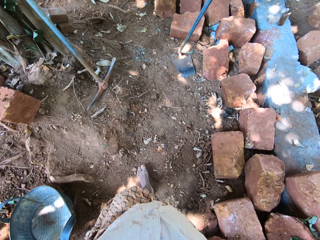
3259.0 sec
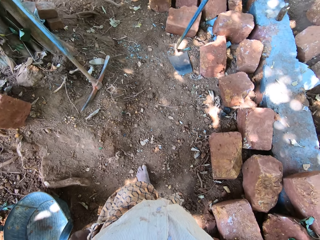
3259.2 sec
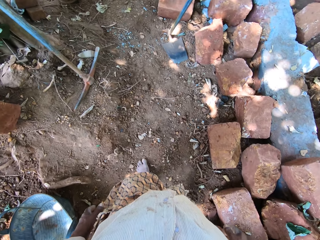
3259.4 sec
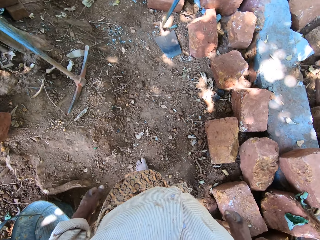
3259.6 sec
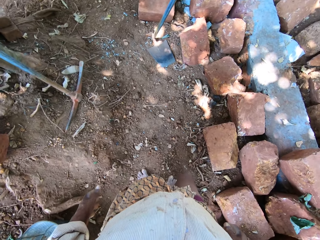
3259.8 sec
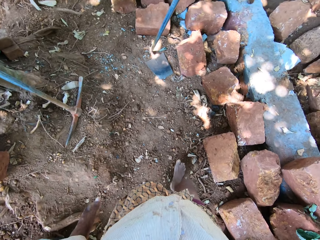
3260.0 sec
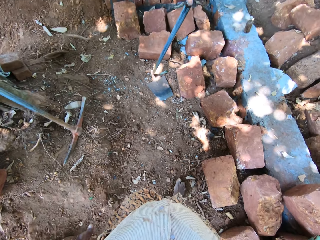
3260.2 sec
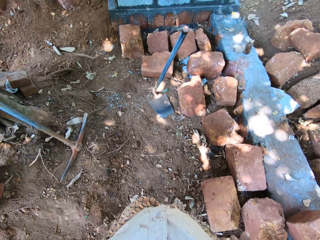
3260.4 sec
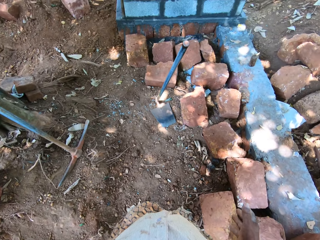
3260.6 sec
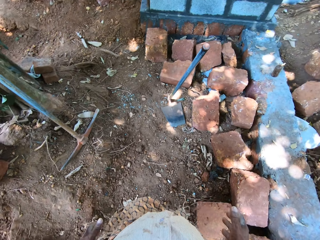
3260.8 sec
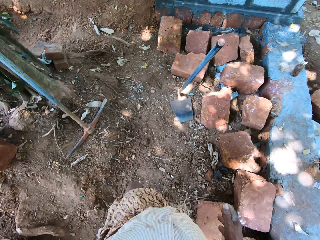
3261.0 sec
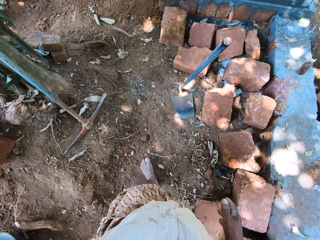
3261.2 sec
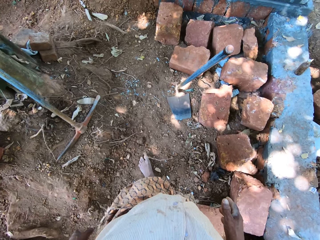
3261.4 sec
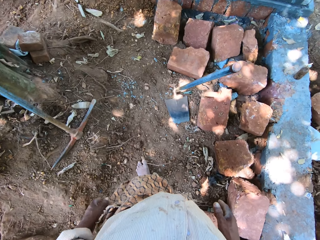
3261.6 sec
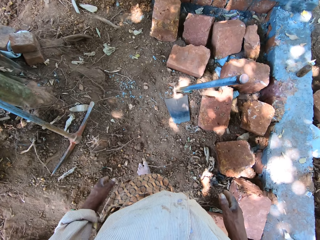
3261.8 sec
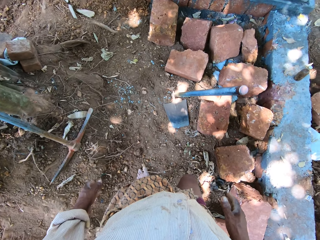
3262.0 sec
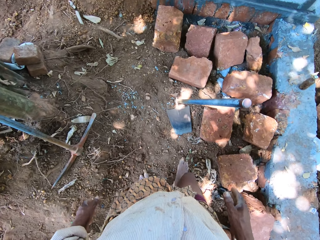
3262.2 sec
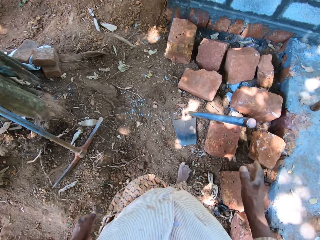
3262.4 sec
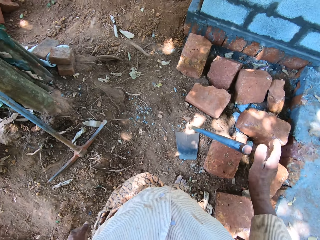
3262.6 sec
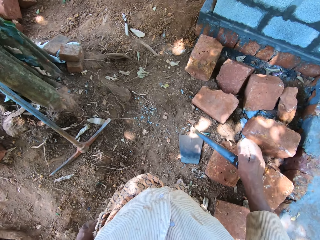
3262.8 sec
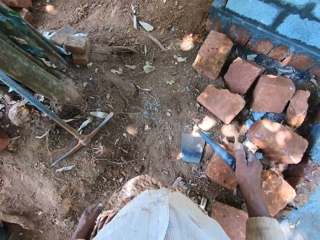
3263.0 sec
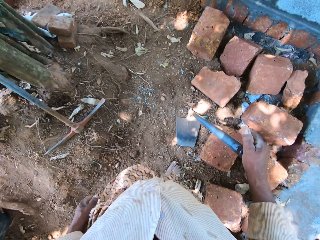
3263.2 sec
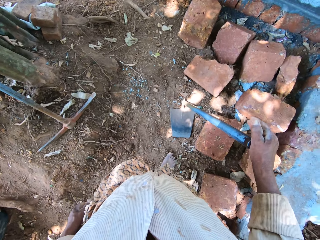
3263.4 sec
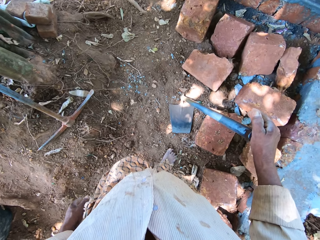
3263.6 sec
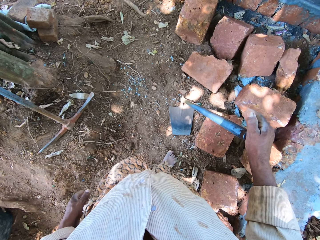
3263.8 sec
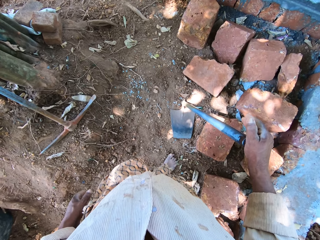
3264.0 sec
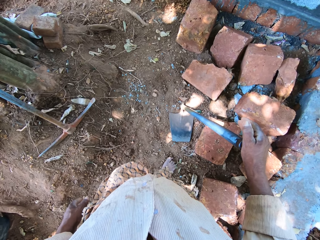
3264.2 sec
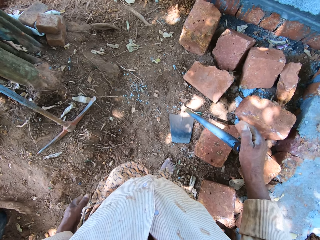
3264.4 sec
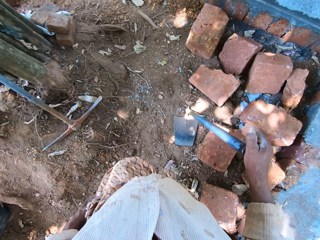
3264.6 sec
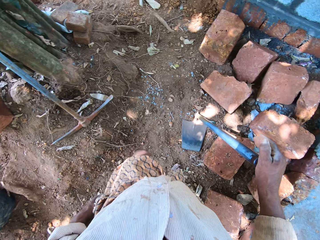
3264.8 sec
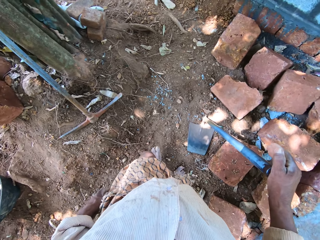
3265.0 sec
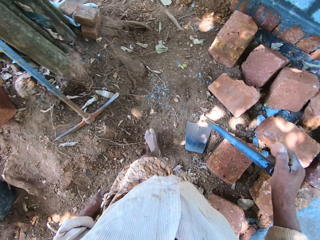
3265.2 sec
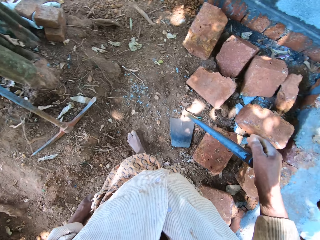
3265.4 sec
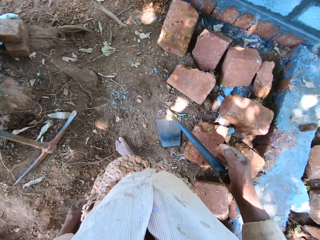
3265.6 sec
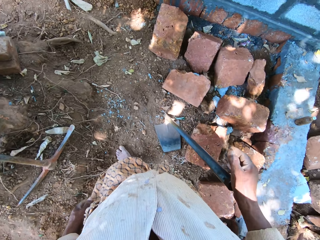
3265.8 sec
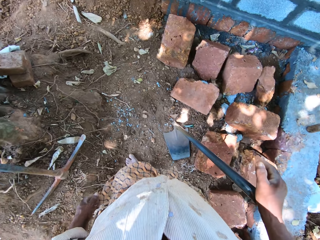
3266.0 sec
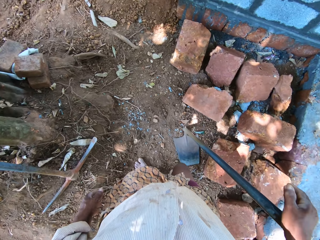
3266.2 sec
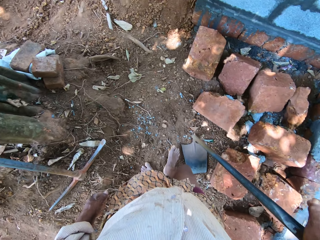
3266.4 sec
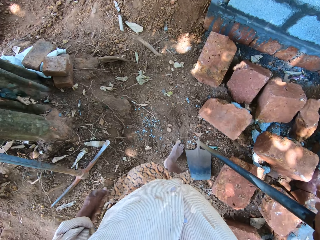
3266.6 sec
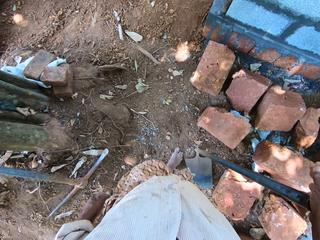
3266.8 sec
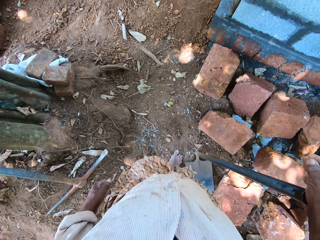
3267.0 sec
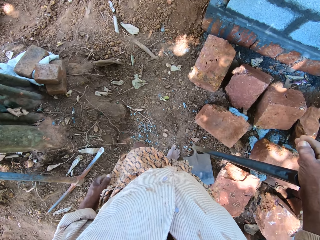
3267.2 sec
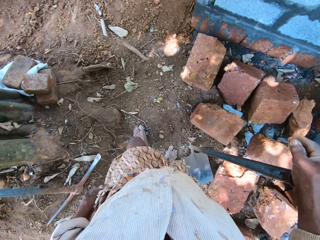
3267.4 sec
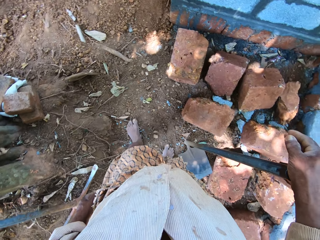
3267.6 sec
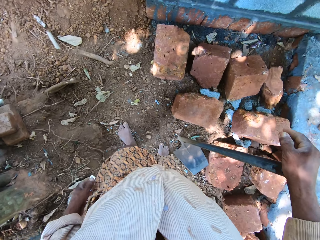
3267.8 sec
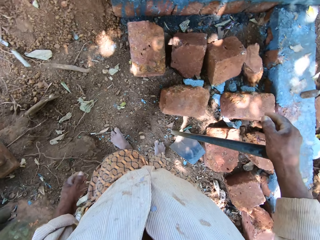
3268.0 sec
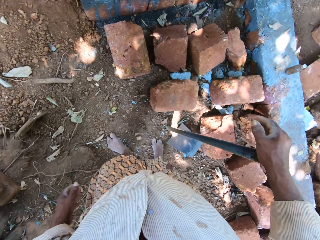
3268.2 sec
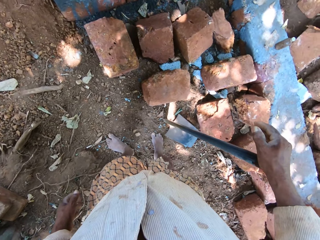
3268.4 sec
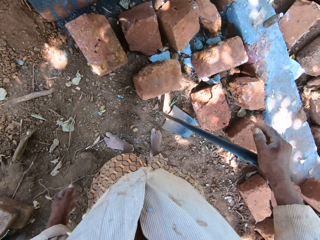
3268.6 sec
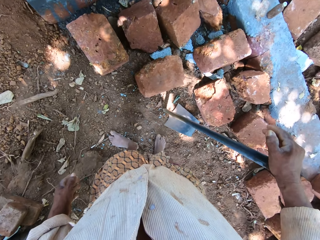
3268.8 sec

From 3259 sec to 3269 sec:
The camera wearer walks in the compound. He holds a hoe on the ground with his right hand.

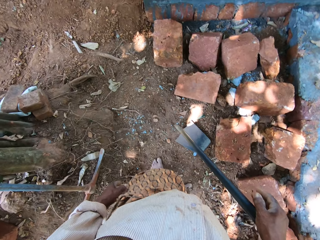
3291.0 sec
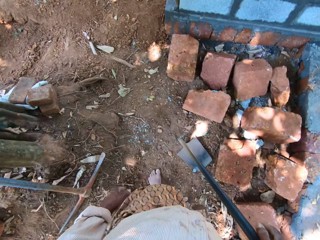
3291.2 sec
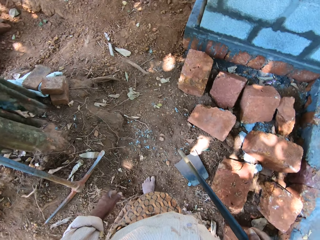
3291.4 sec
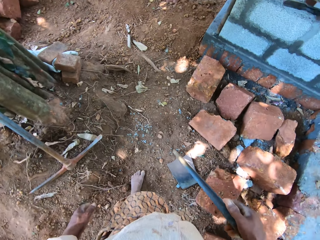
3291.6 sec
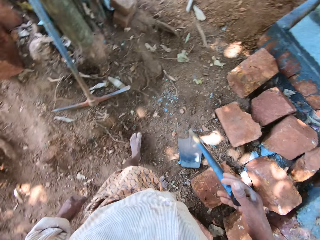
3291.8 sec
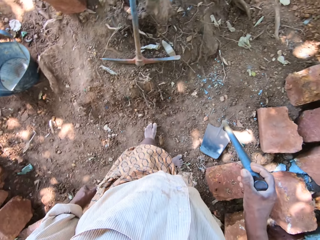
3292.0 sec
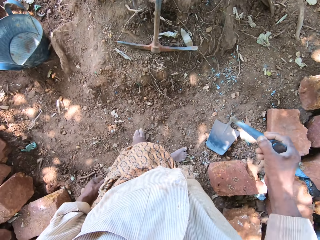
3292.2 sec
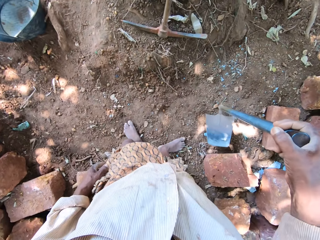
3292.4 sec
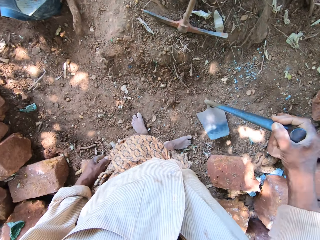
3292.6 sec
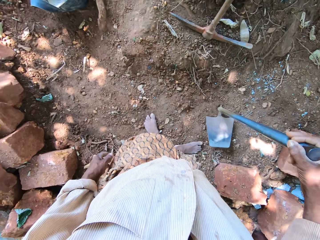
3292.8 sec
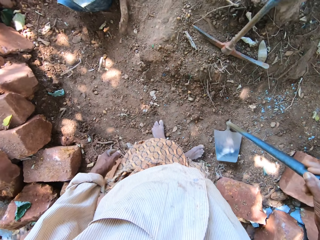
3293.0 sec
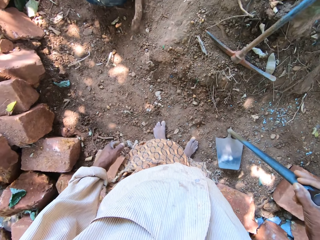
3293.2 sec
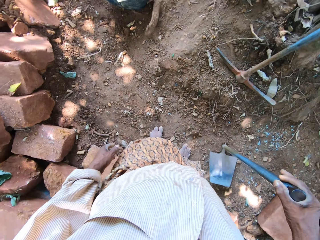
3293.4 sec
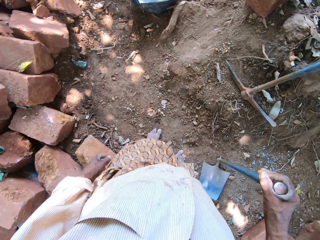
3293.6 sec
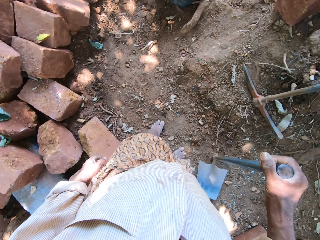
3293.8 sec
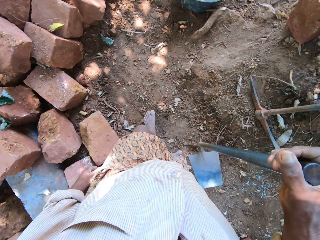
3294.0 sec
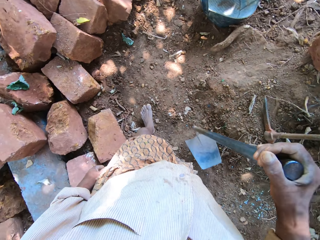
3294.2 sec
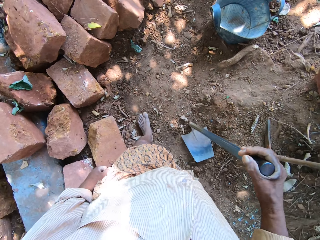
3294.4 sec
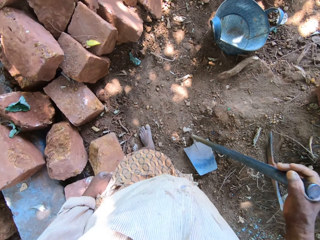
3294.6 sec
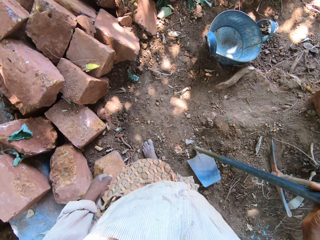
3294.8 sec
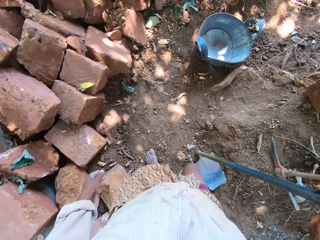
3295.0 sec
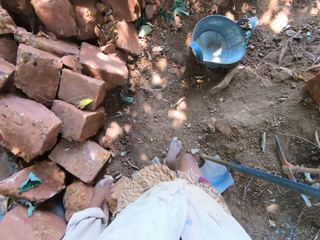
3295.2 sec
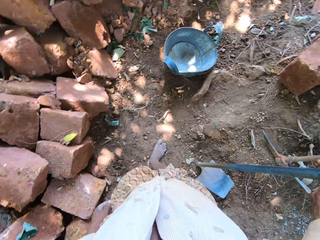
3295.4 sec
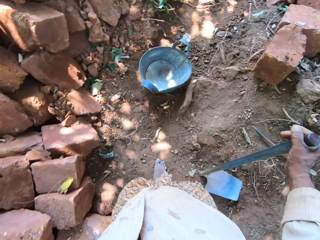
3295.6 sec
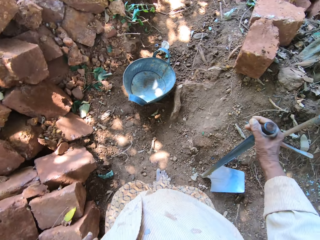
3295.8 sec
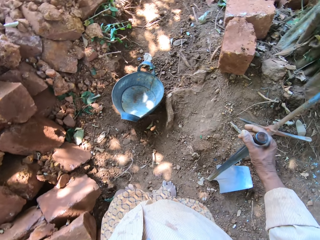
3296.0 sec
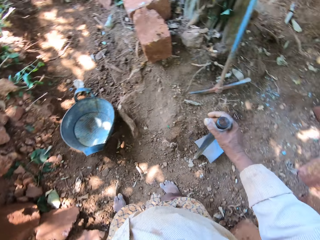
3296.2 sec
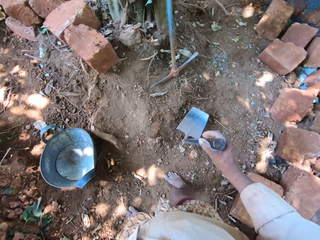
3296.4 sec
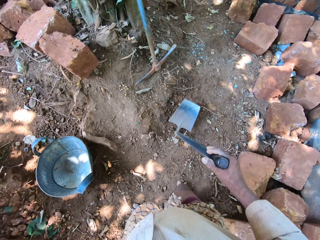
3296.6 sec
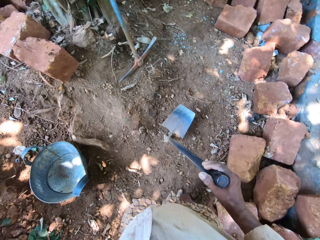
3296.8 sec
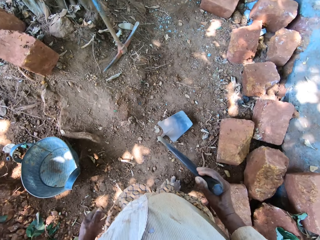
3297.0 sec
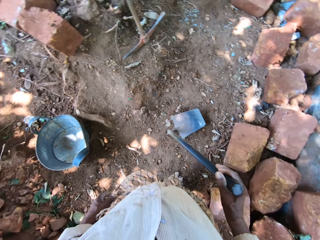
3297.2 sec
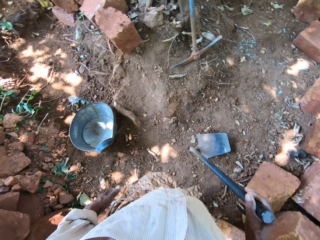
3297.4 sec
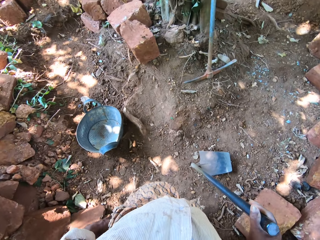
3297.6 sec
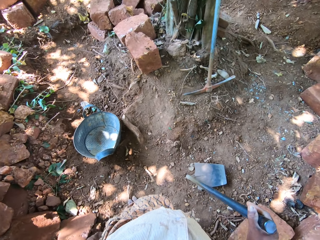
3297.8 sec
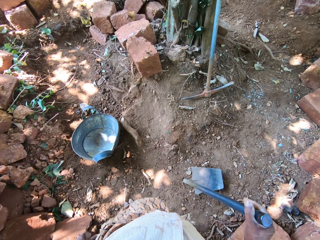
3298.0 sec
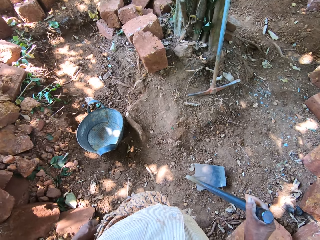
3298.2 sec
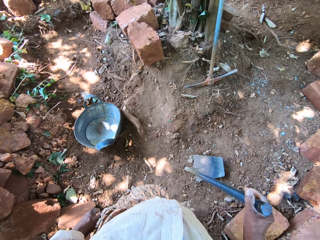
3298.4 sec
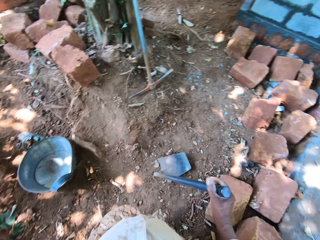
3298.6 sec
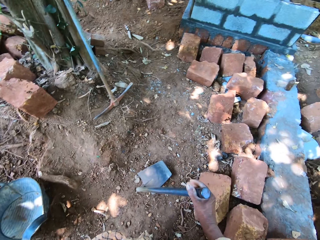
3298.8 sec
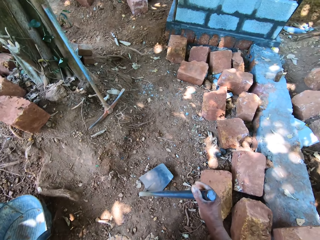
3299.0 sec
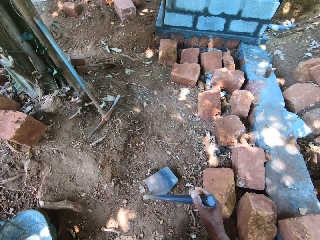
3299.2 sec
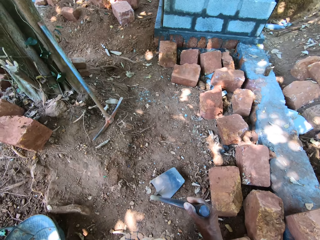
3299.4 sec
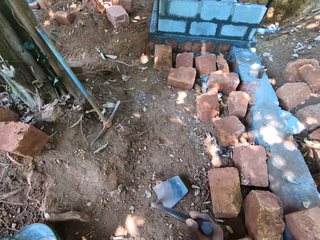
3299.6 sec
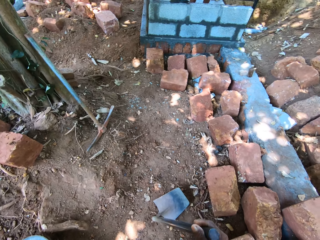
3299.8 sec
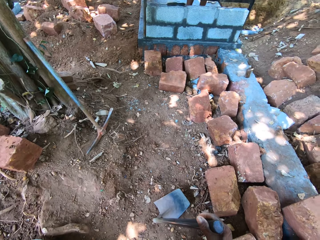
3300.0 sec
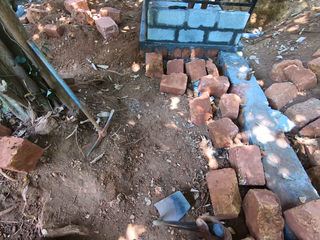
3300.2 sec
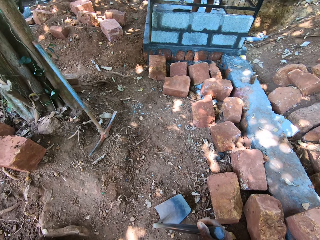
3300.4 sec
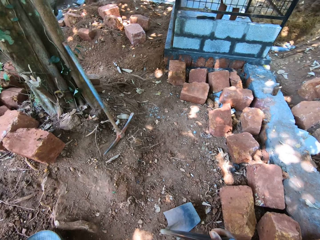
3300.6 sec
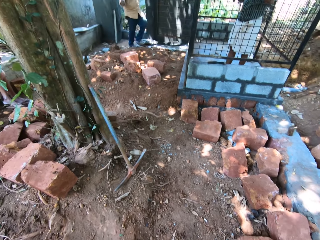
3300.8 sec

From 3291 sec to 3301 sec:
The camera wearer lifts the hoe from the ground with his right hand. He drops the hoe on the ground with his right hand. He lifts the hoe from the ground with his right hand. He drops the hoe on the ground with his right hand. He drags the hoe on the ground with his right hand.

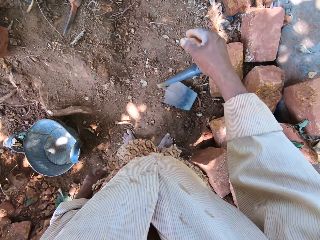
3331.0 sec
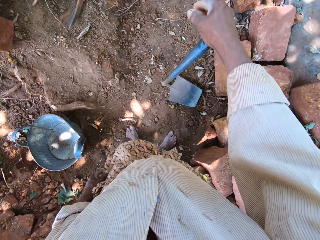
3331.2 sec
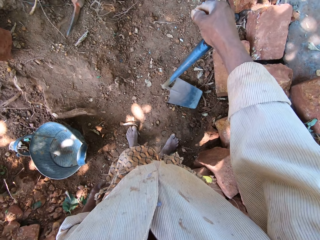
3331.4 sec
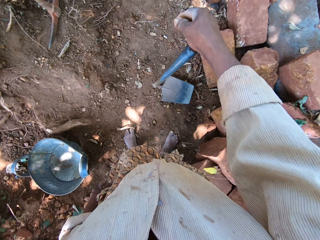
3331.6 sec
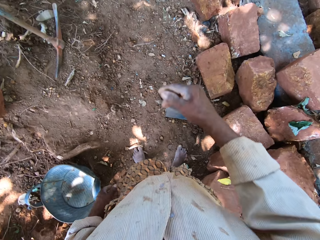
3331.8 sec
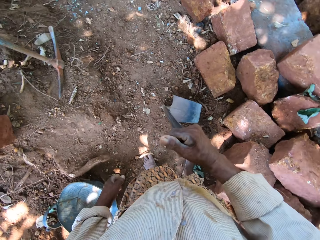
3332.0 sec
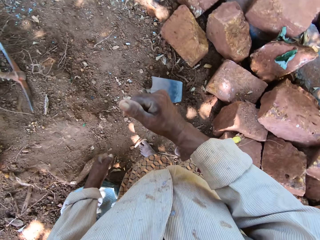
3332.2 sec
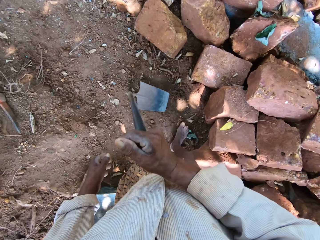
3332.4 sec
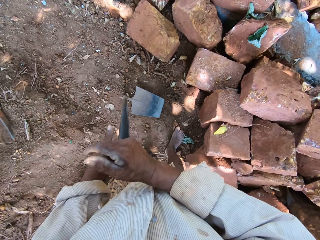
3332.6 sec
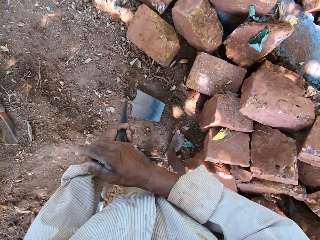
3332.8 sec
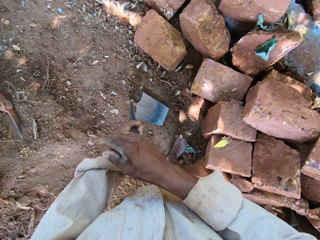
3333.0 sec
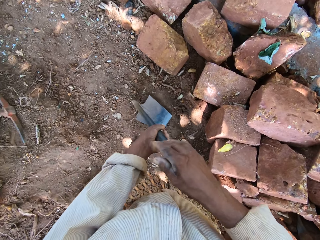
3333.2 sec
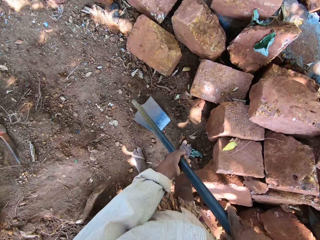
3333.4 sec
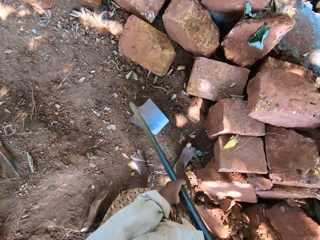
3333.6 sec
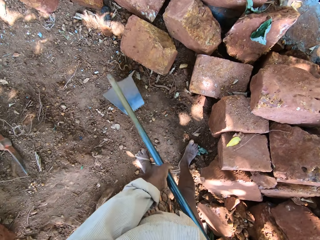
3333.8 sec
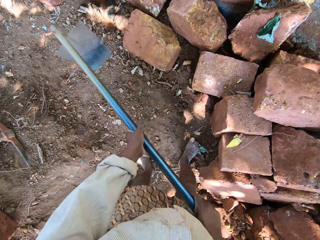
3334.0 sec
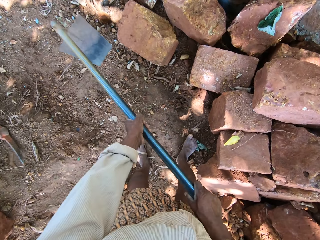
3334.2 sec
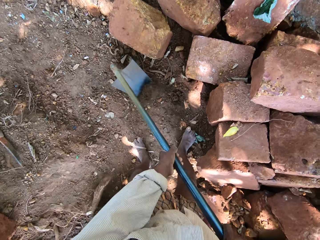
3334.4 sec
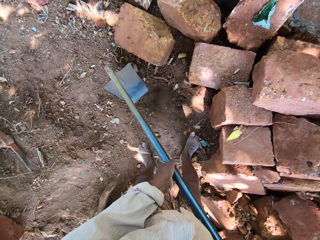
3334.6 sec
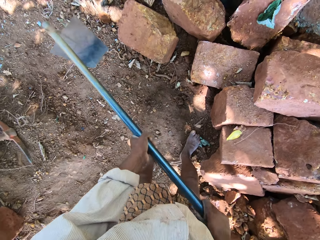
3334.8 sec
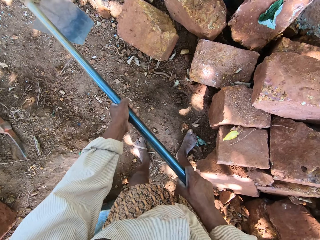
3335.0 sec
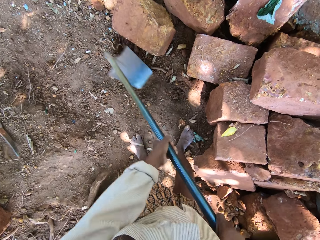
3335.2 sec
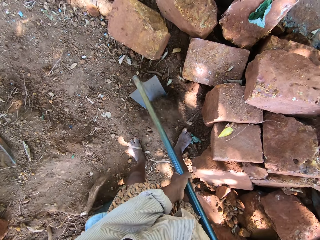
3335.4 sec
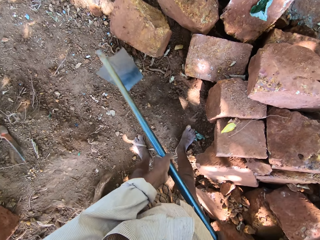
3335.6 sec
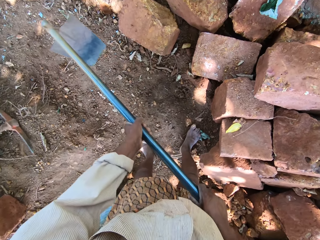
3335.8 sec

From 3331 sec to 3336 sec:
The camera wearer holds the hoe on the ground with both hands. They dig the ground with the hoe in both hands.
